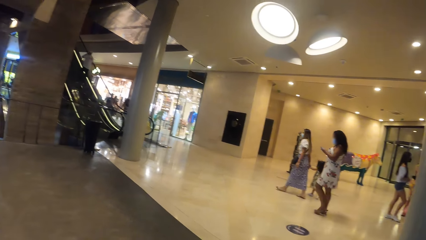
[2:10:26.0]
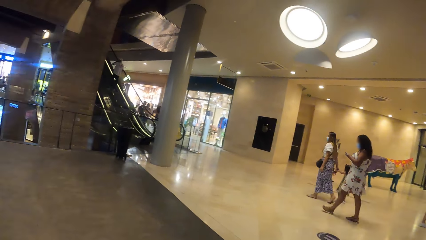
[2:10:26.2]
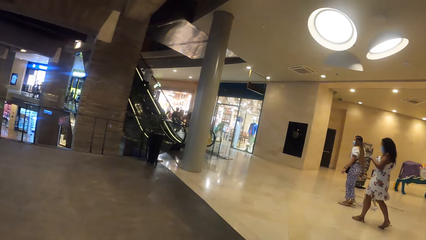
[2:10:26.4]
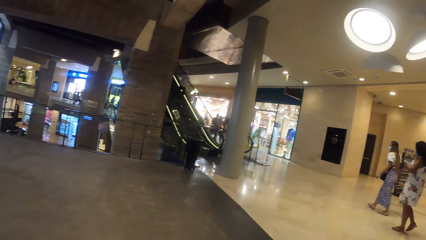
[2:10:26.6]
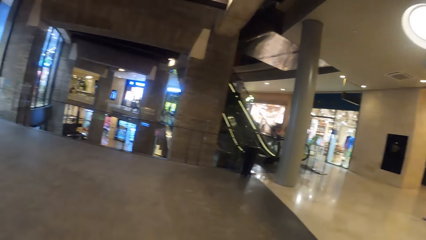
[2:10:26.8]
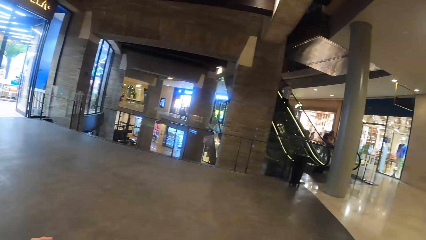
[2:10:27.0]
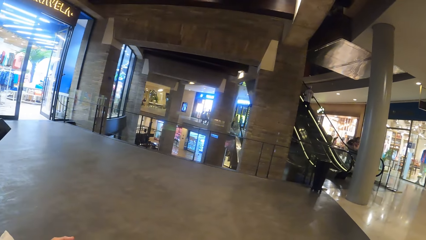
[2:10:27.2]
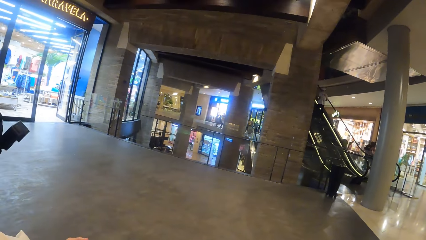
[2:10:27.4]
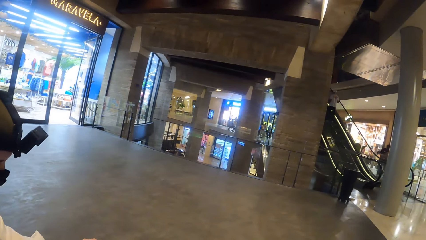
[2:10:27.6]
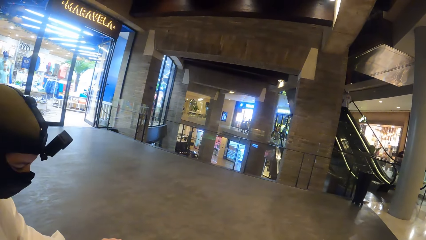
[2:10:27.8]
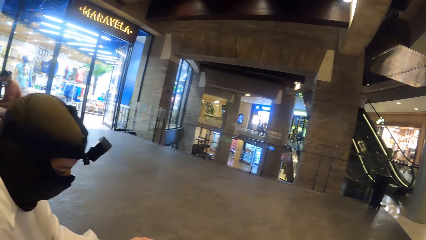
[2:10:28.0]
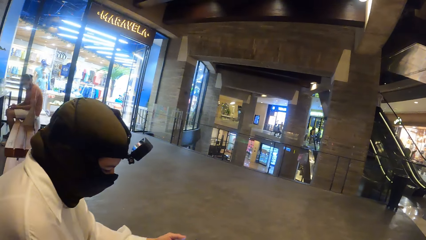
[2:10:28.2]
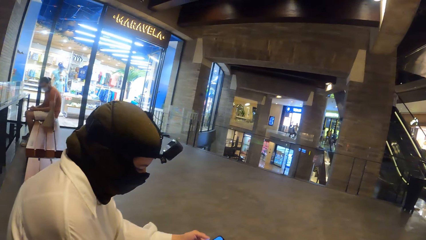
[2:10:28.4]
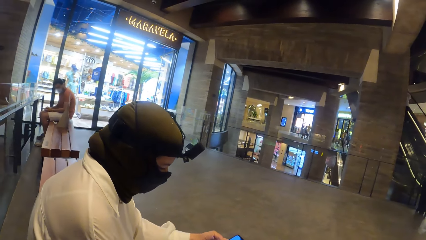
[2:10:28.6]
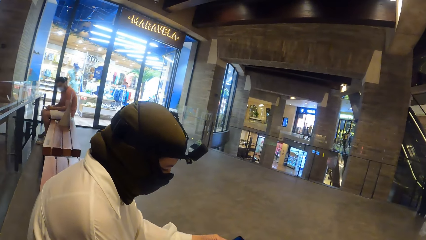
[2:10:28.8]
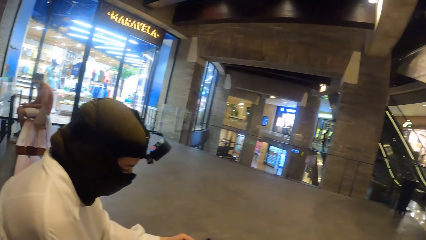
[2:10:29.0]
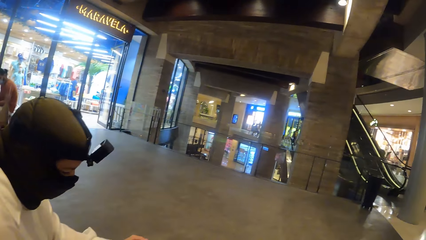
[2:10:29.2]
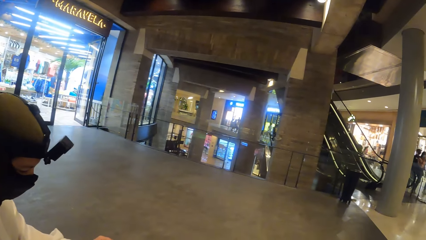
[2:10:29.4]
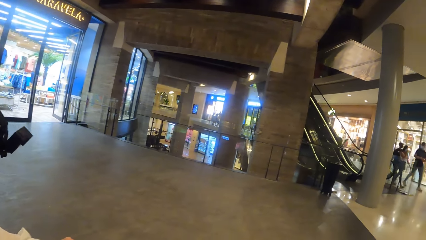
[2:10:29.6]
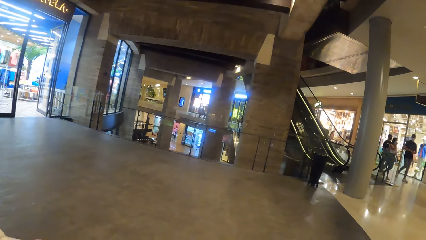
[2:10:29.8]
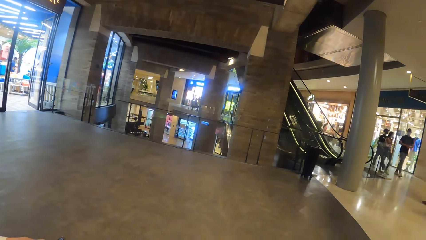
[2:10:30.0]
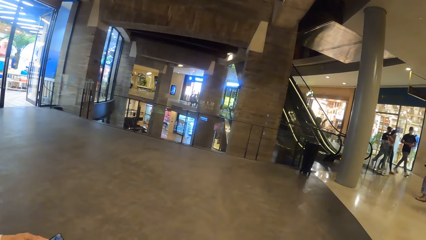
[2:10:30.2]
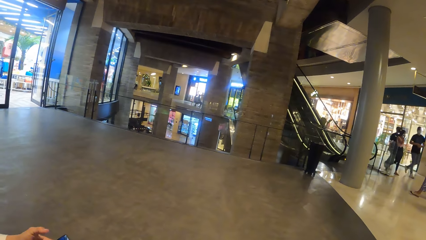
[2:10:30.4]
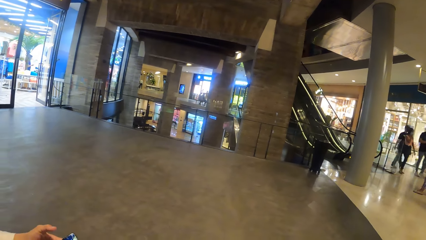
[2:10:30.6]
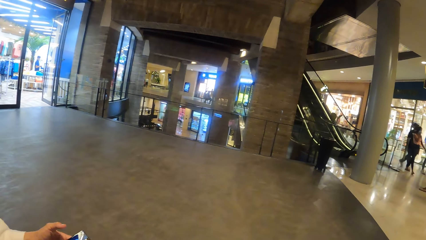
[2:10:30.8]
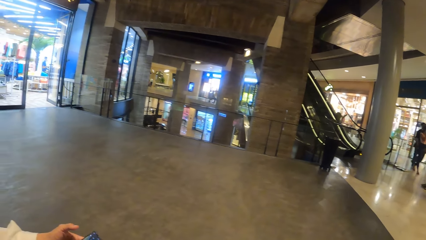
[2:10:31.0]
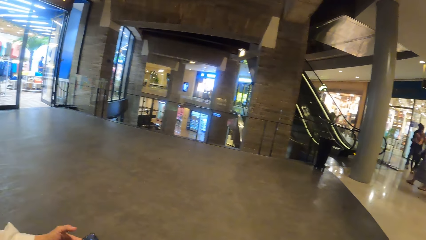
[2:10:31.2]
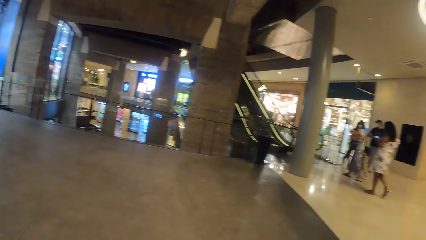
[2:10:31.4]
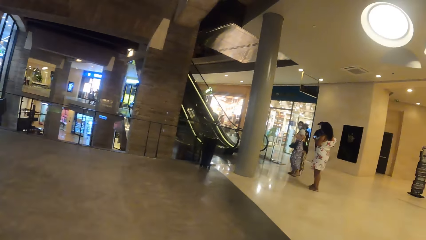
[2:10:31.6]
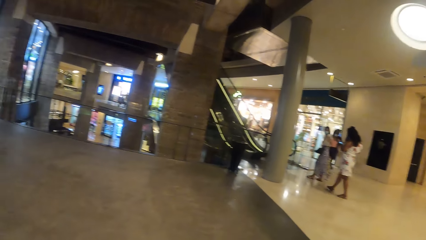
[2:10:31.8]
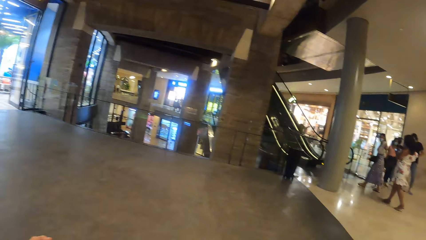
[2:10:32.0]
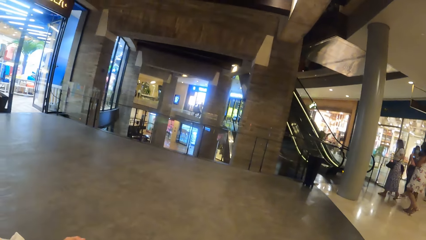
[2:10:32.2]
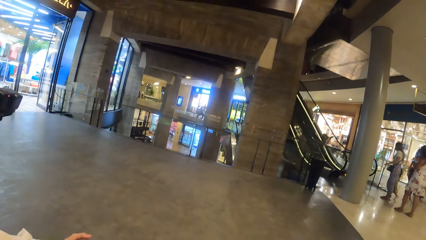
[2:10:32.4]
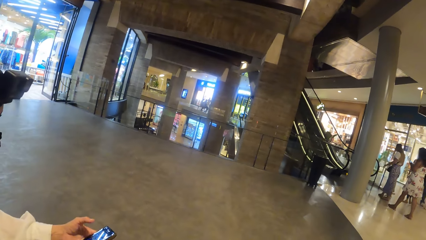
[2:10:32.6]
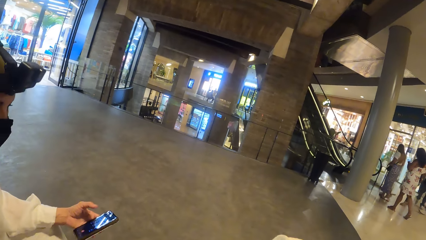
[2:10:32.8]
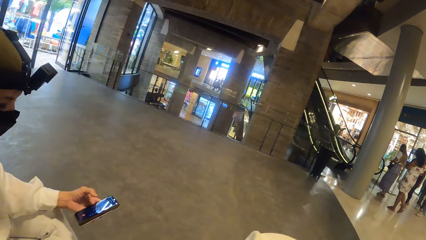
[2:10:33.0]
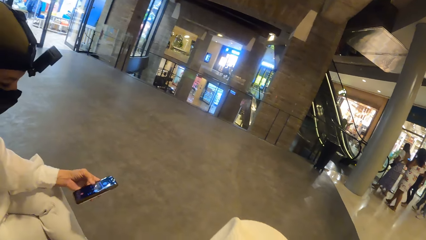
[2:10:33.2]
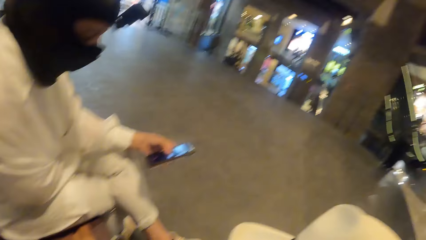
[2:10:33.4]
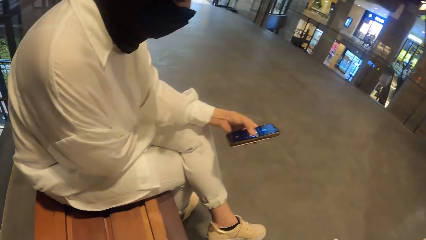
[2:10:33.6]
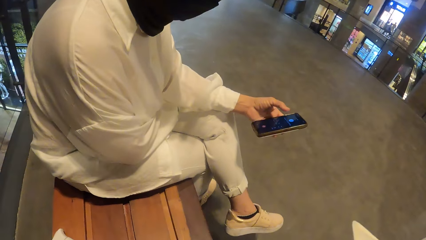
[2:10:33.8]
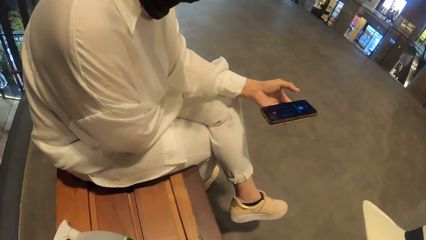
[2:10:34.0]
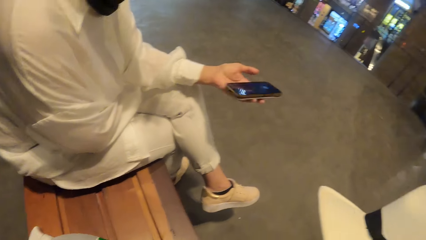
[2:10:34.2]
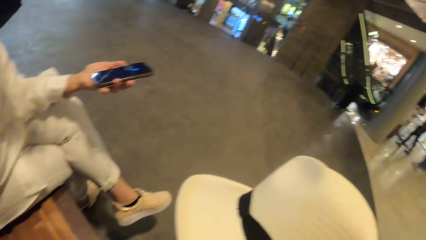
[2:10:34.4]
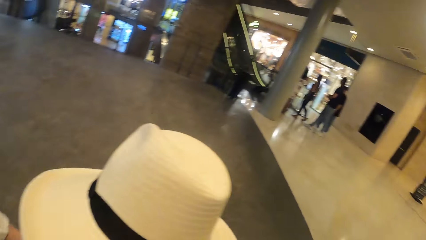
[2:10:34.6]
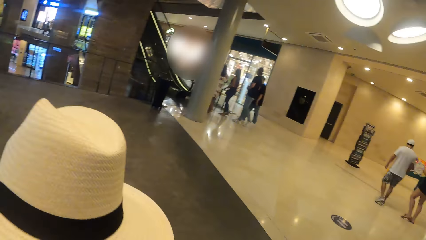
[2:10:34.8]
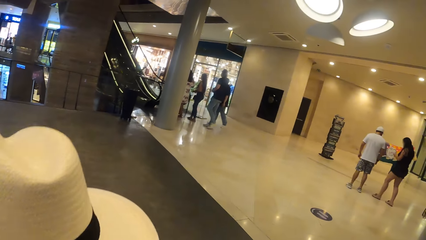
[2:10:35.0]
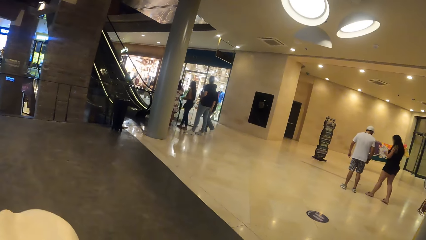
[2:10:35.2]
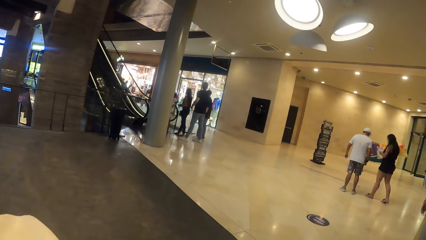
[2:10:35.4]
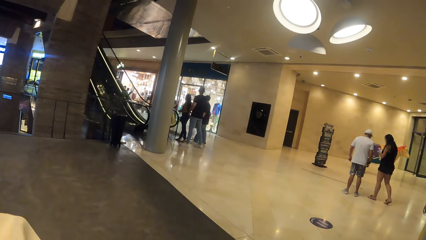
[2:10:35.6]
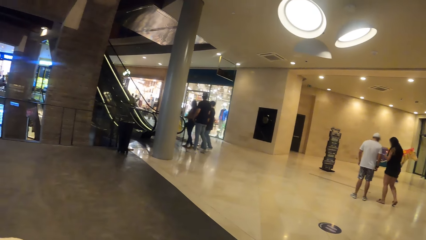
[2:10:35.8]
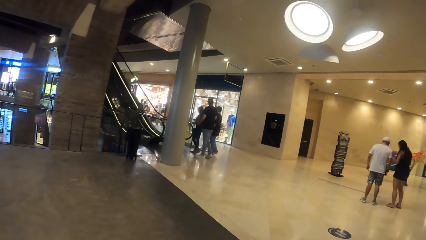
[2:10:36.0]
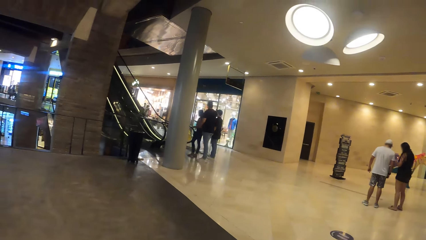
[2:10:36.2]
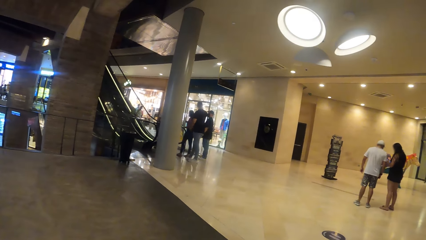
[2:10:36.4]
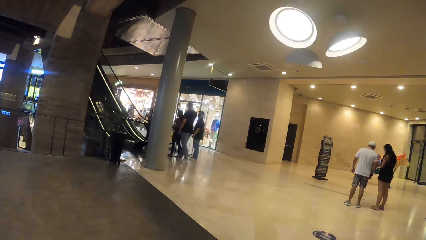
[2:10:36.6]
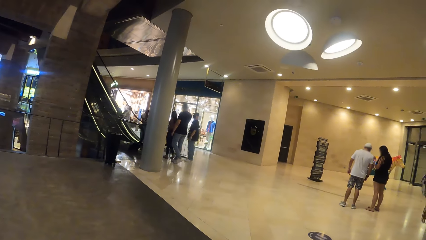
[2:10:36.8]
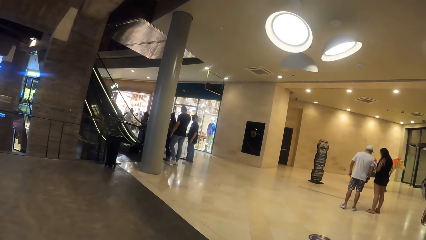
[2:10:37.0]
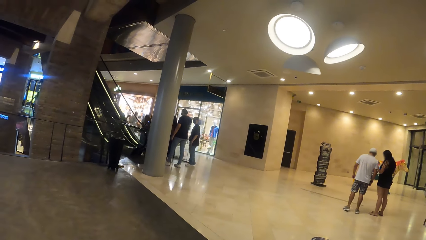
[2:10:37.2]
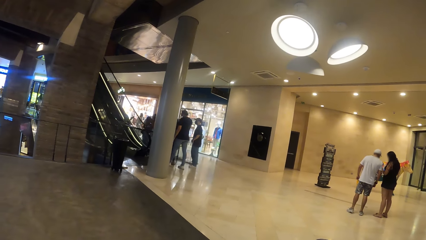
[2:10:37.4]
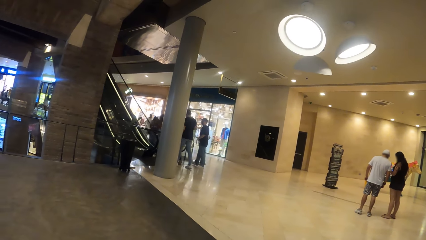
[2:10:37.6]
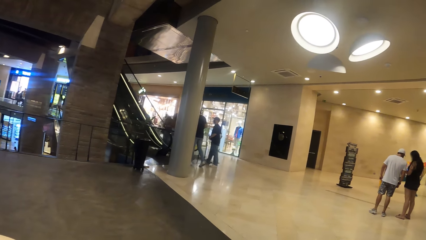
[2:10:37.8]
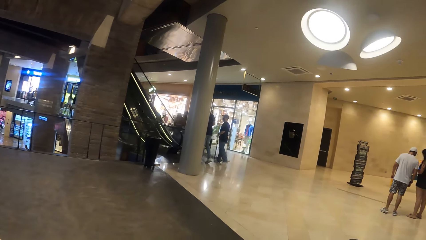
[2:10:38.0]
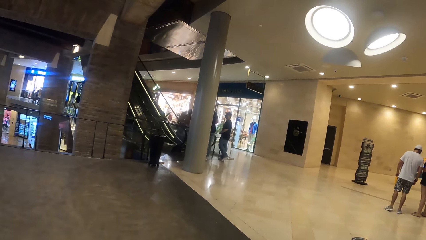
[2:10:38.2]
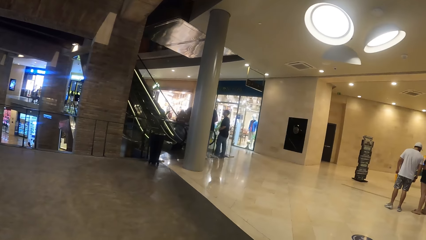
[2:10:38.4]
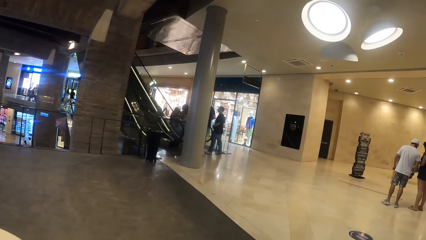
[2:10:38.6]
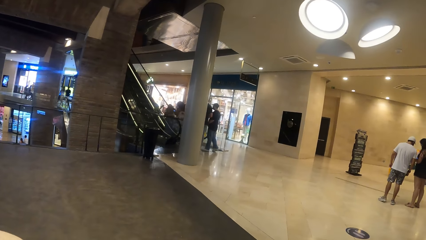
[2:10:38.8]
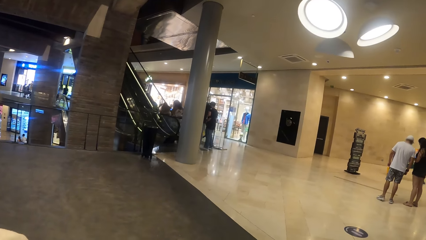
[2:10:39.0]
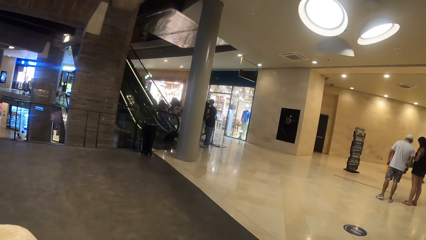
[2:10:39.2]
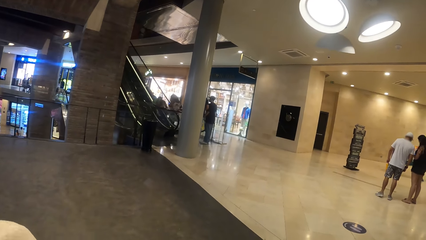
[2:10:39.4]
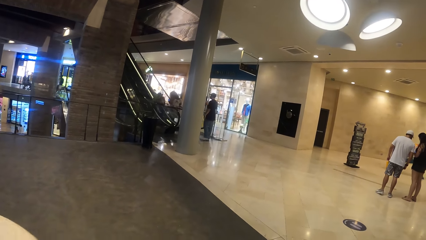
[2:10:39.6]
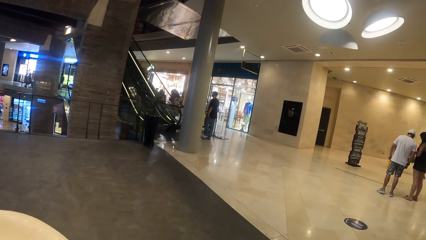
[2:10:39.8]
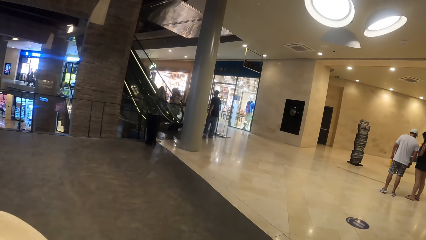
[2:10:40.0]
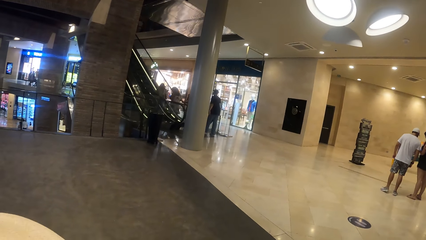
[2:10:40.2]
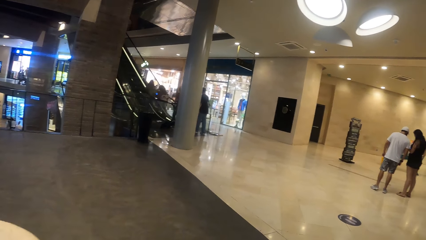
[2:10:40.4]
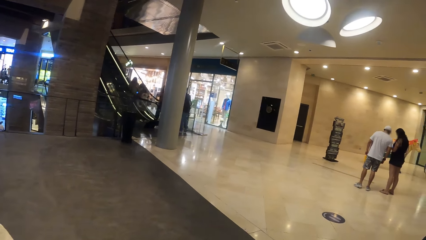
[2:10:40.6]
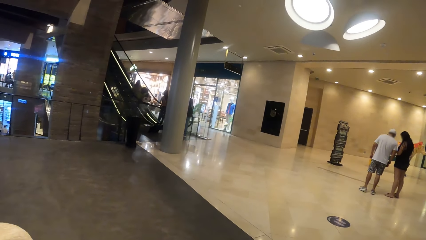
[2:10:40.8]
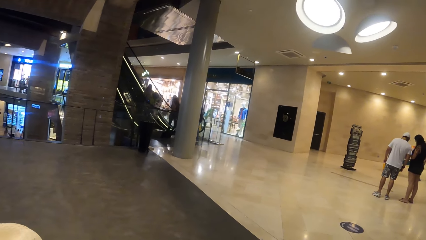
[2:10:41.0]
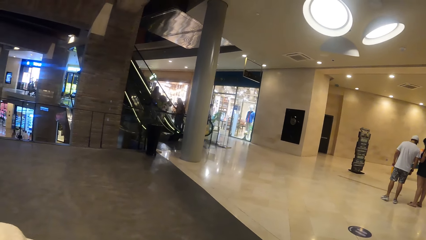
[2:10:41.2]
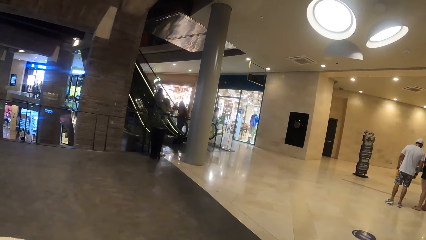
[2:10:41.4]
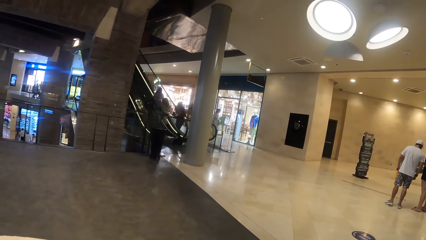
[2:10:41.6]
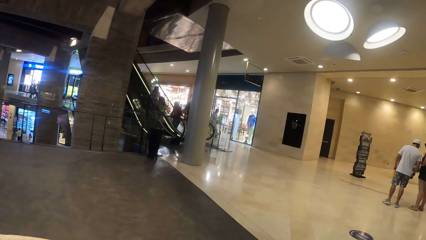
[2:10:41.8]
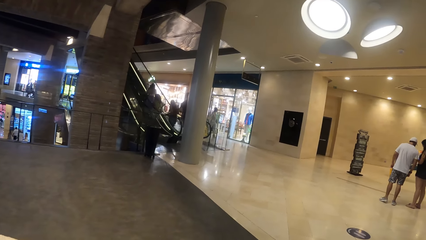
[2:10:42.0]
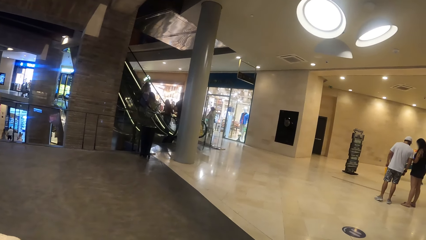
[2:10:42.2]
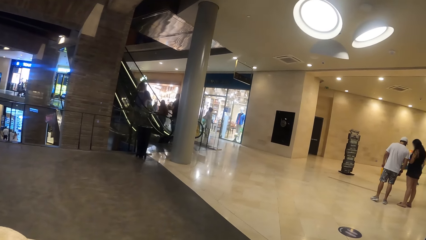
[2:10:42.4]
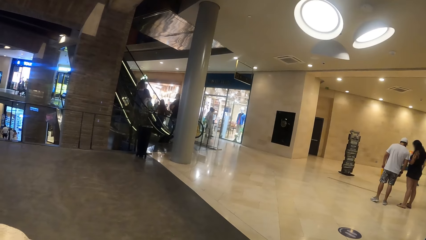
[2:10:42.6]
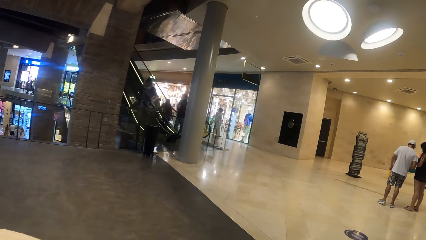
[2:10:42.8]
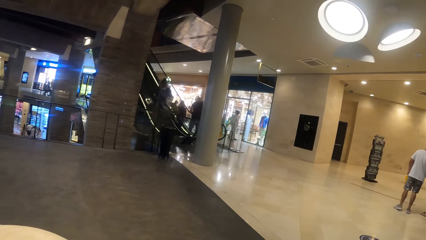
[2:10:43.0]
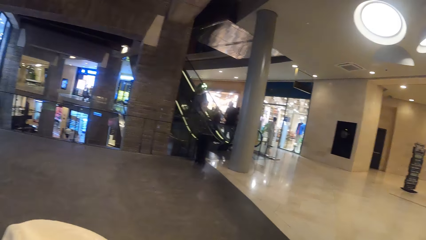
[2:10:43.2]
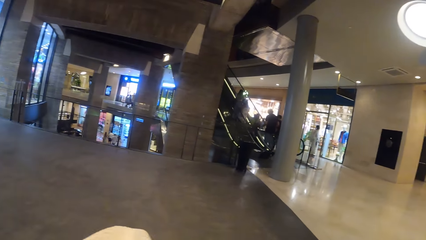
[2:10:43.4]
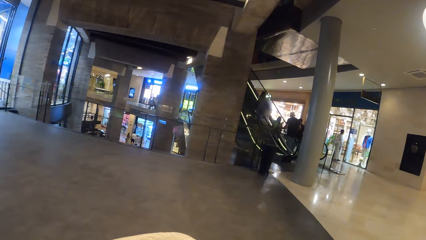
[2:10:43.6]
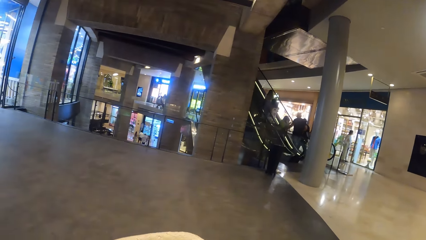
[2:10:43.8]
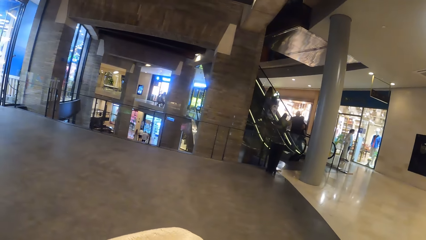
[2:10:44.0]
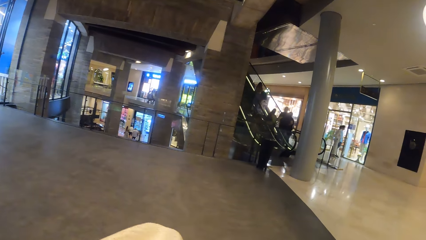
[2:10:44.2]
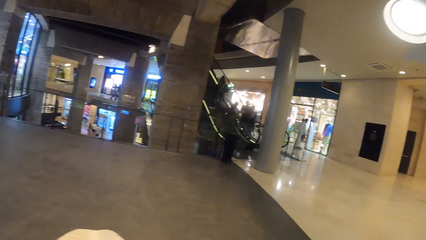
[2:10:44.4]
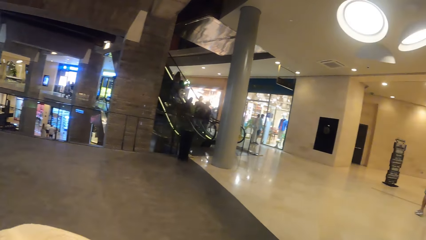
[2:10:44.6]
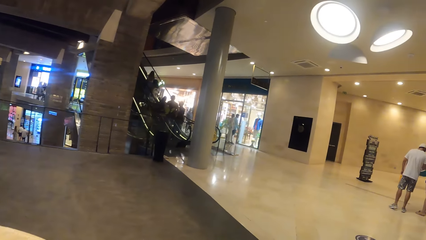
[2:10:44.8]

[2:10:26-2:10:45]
A woman operates the phone with her left hand. The camera wearer moves a hat with her left hand. The woman scrolls on the cellphone. The camera wearer looks around the mall.
